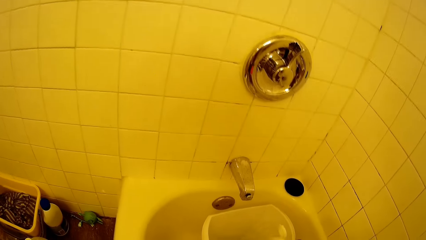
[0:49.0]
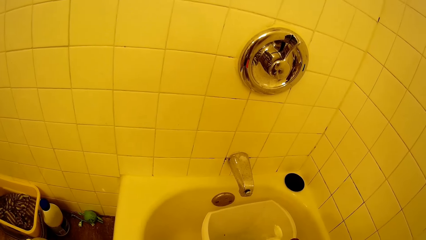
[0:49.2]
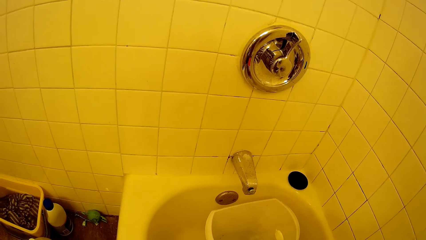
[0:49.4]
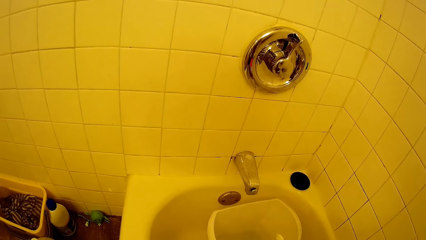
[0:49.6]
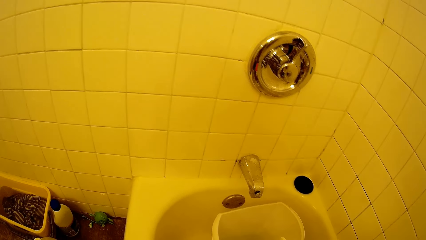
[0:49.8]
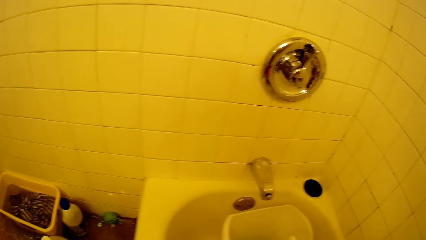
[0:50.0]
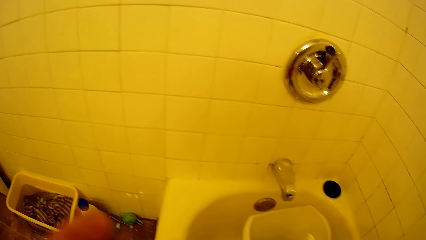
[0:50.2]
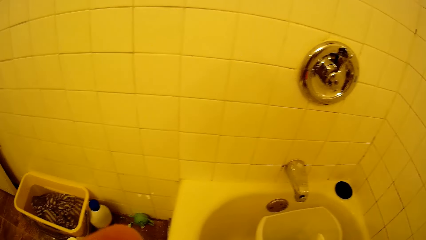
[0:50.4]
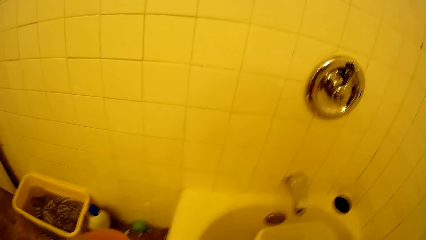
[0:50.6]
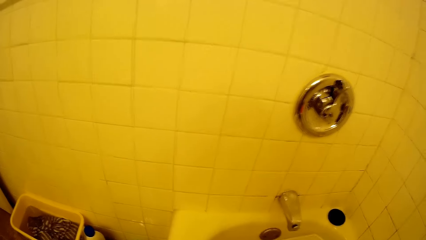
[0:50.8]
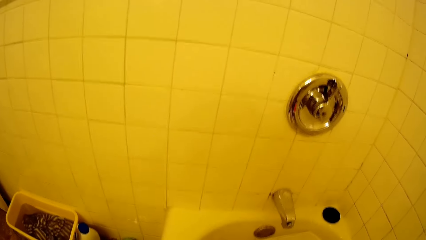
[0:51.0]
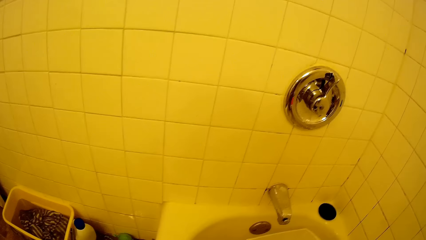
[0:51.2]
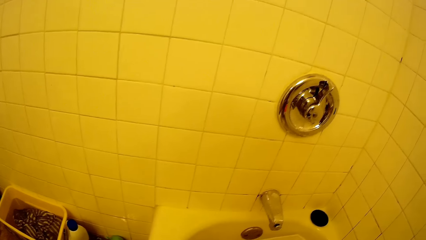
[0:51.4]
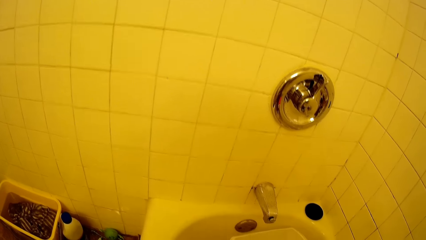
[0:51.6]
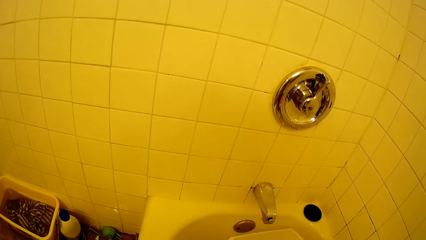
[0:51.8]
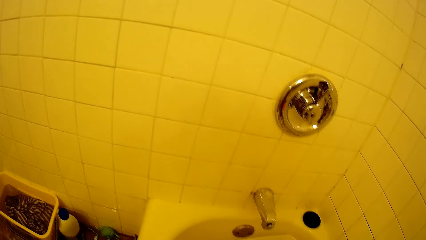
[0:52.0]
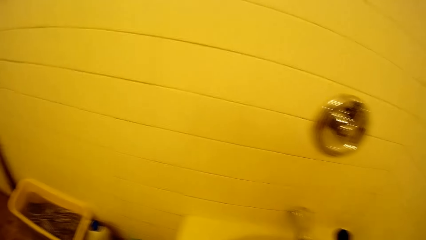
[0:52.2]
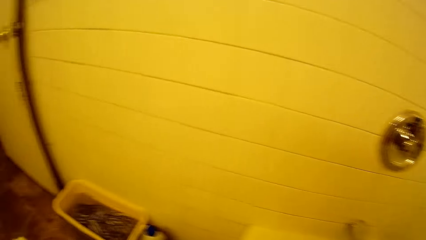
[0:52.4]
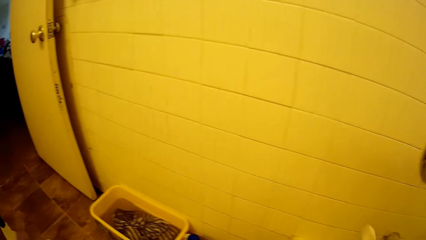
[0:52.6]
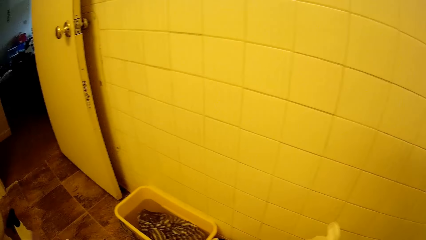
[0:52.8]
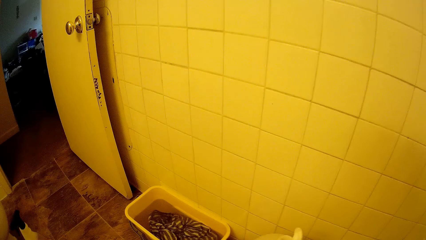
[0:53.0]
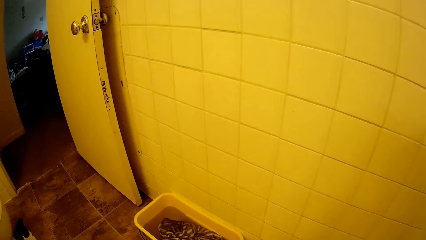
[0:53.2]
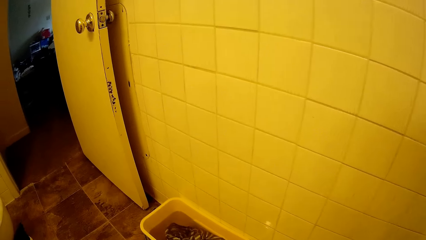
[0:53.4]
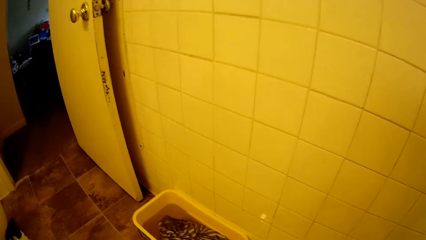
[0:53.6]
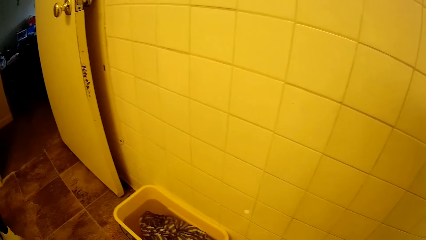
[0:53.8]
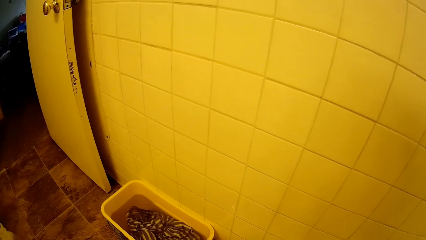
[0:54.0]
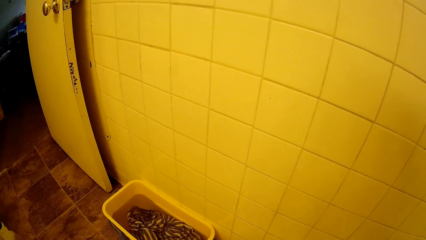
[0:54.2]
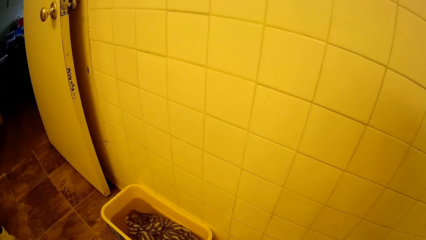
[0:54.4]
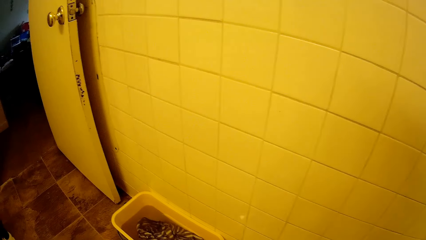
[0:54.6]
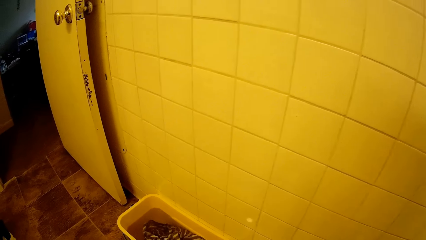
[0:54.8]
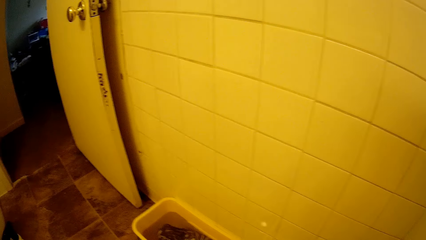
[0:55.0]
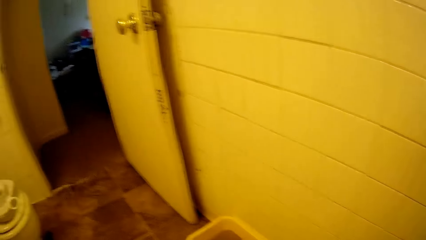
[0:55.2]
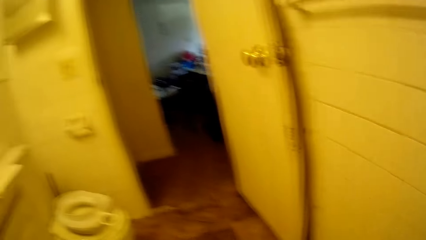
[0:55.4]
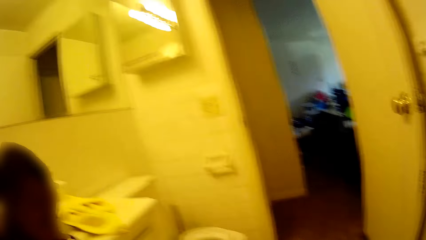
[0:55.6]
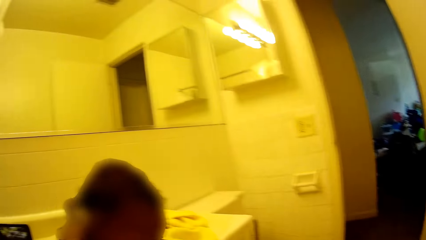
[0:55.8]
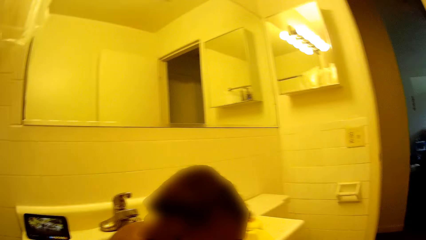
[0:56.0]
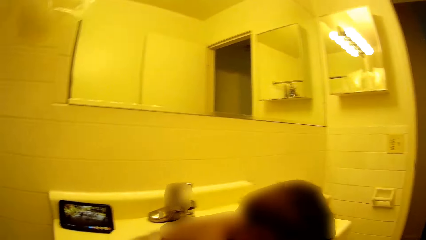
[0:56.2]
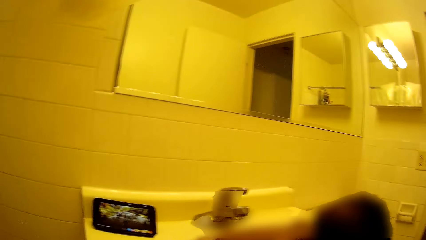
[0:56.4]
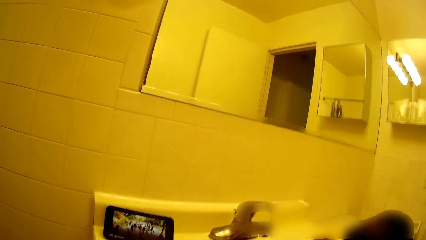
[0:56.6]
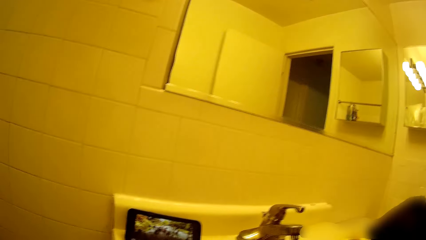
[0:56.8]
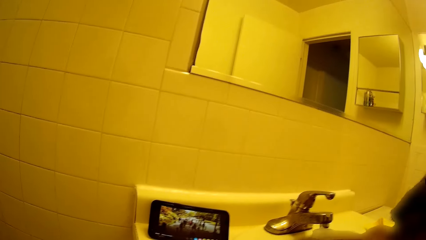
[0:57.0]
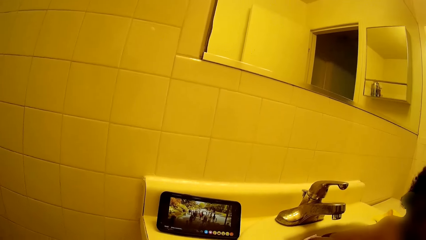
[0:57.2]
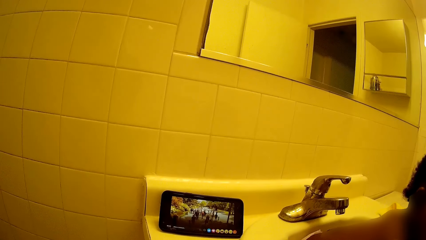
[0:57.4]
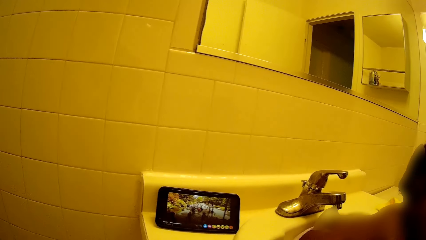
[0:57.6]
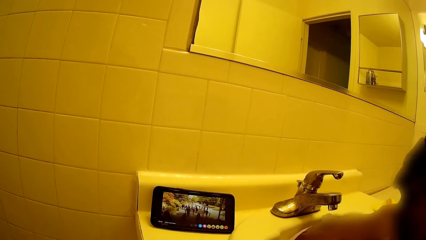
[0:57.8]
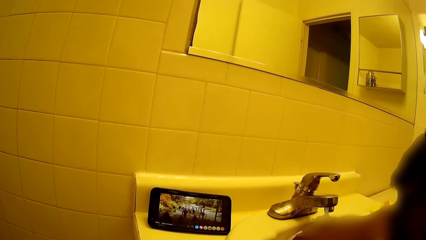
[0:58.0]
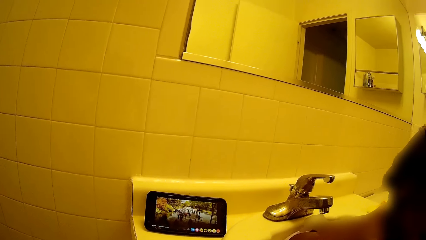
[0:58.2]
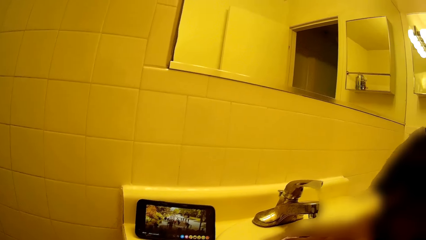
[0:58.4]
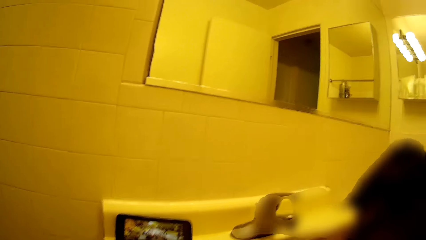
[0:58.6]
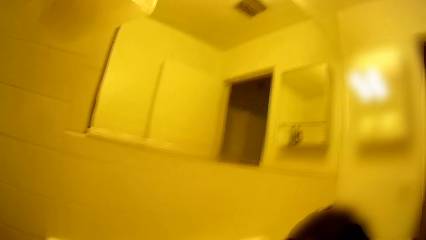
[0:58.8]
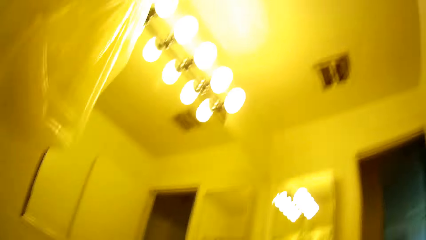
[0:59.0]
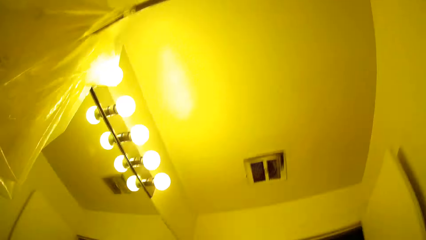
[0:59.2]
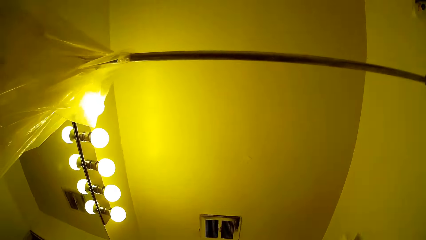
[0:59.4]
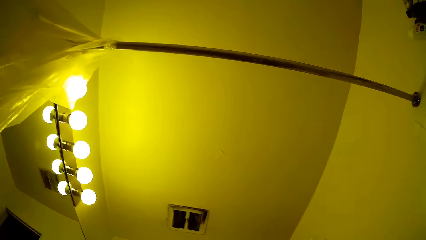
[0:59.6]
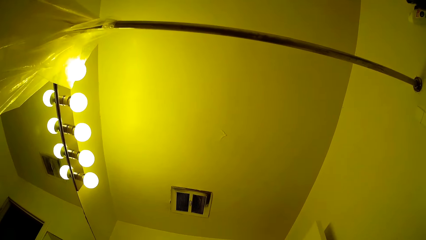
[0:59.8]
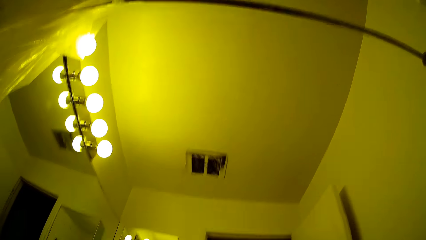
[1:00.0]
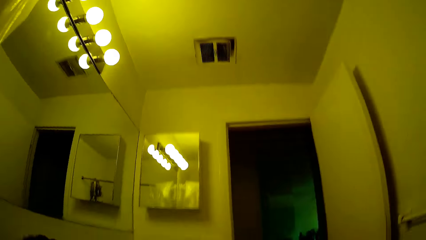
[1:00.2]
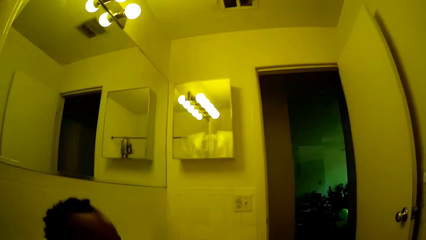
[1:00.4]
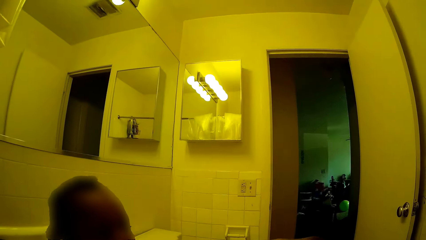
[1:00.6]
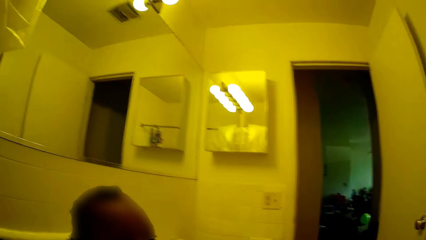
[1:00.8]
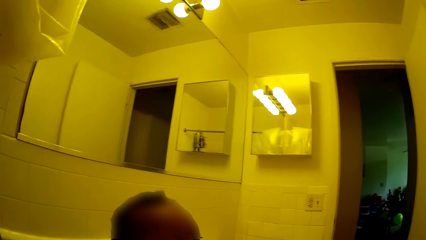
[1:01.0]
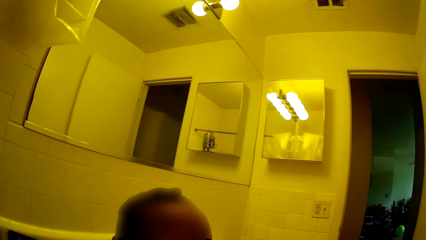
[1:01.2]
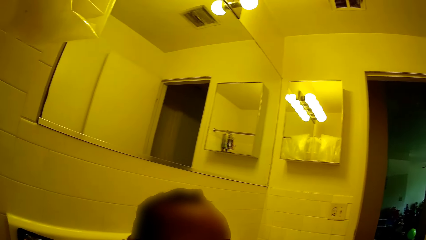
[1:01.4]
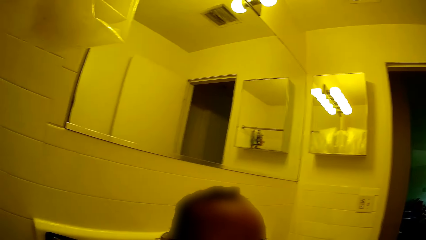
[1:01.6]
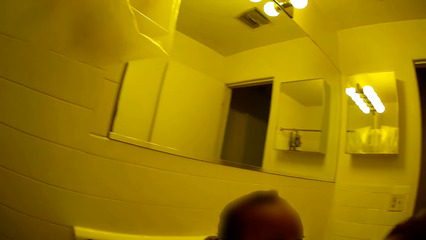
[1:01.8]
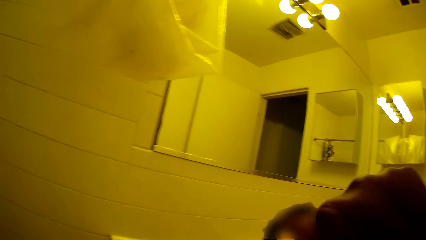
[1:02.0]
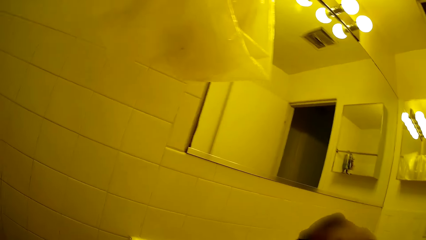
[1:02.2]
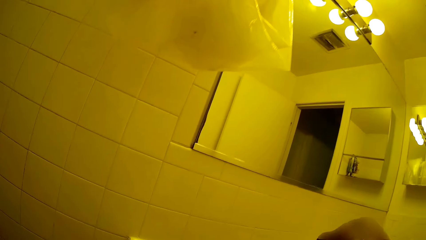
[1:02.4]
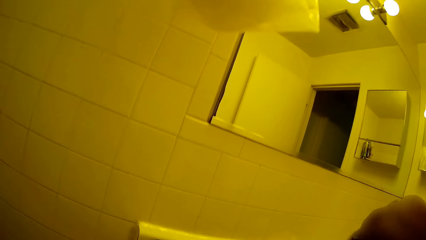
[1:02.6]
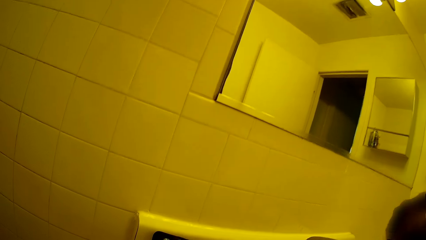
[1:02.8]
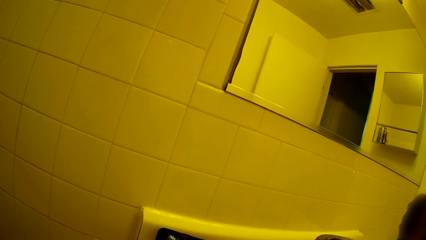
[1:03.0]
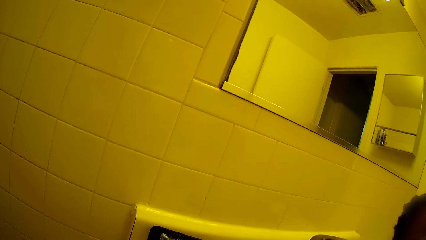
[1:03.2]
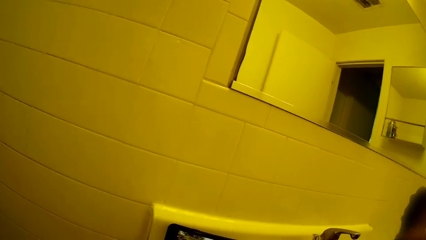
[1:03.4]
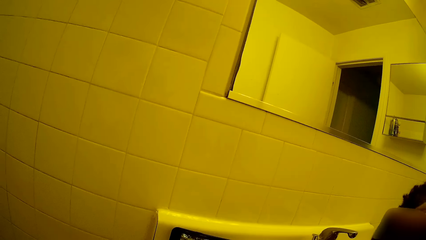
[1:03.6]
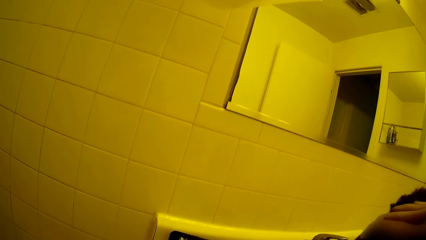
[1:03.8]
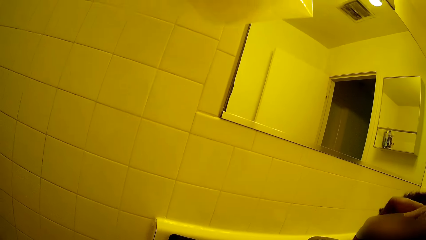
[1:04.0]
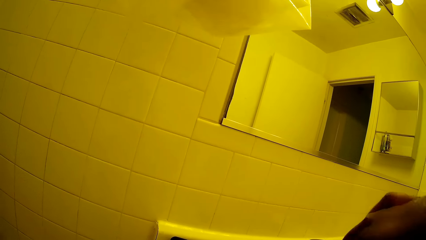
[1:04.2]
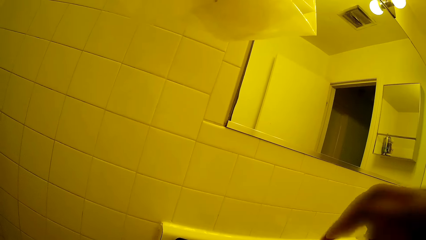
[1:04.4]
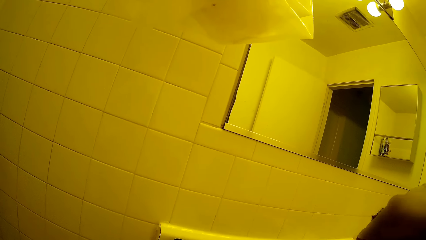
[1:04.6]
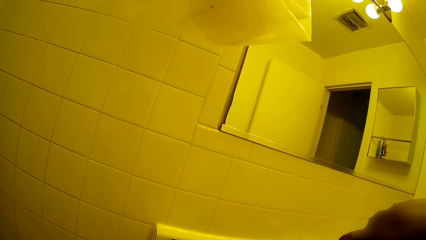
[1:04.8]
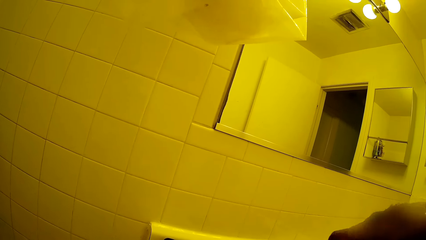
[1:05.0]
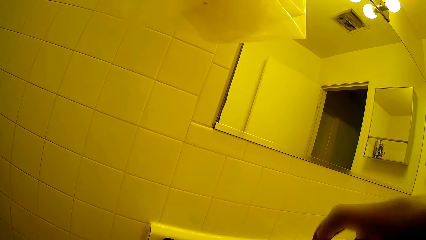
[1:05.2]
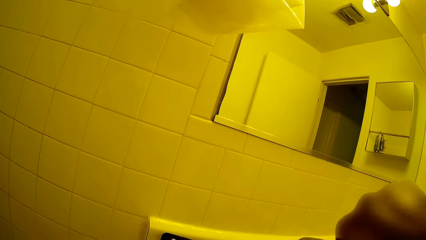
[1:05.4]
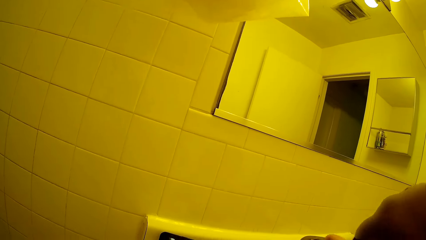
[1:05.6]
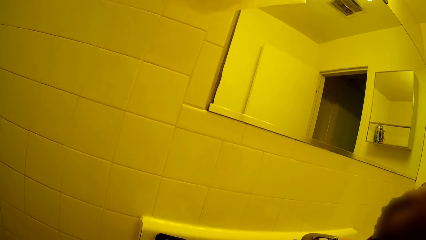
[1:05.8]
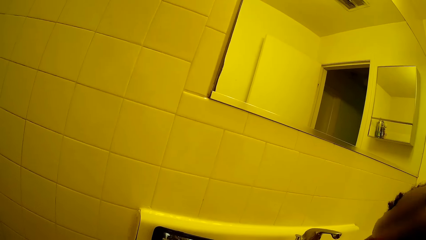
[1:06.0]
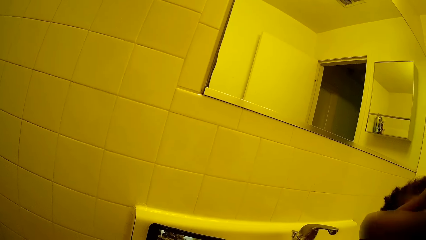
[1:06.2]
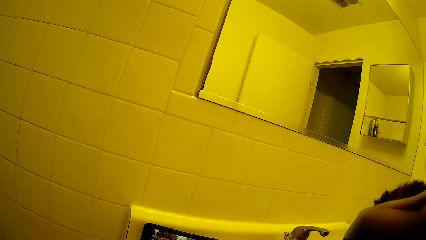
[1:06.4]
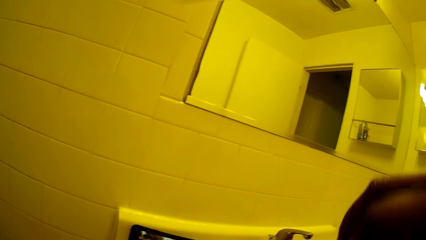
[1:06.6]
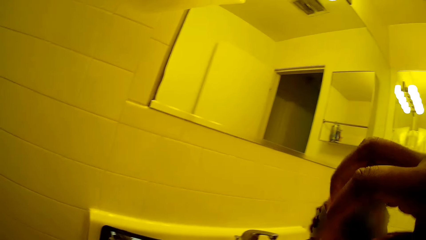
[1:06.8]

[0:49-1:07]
The camera wearer does something. She places her right hand on the child's face.
